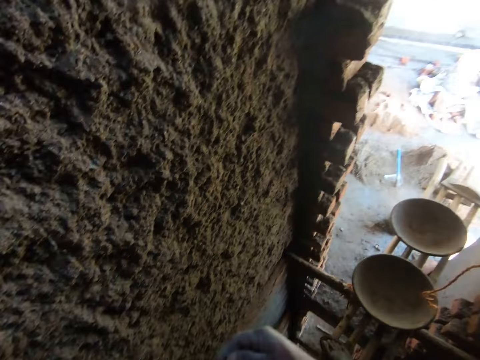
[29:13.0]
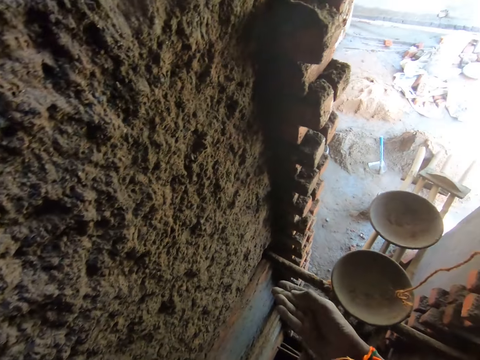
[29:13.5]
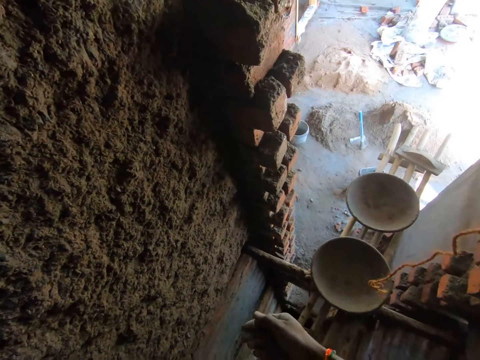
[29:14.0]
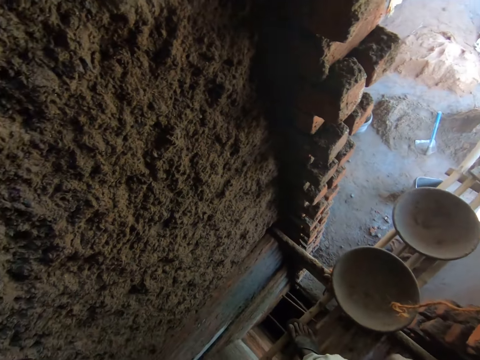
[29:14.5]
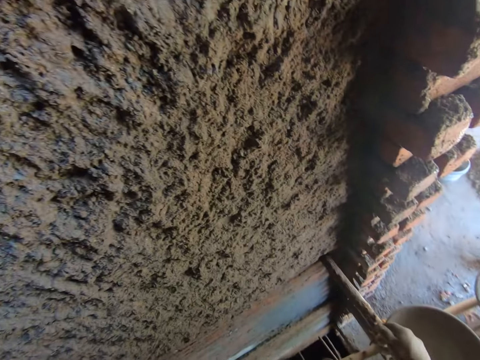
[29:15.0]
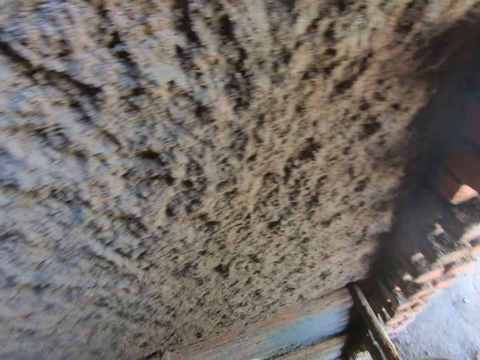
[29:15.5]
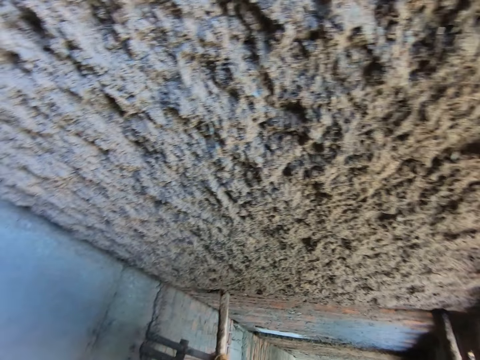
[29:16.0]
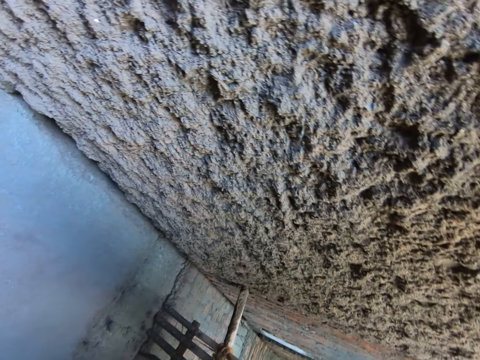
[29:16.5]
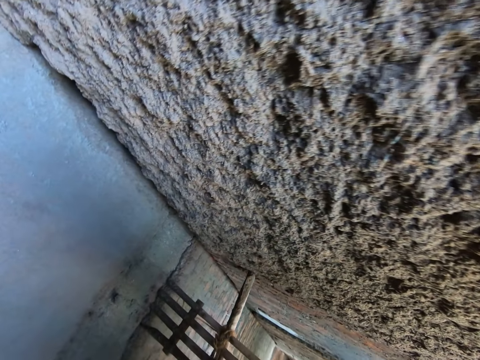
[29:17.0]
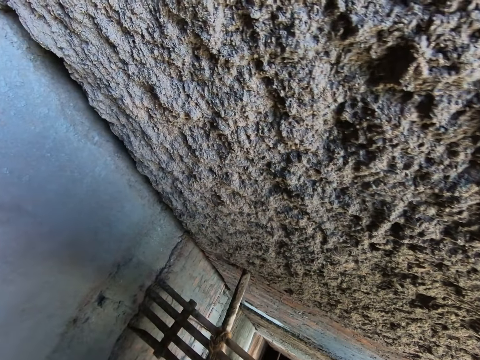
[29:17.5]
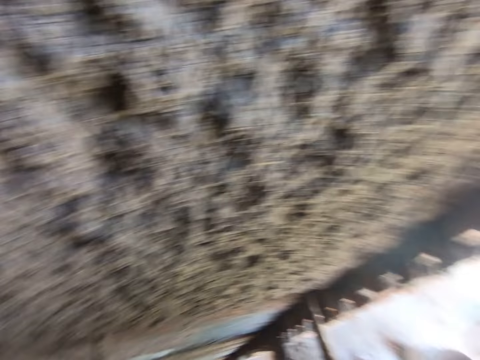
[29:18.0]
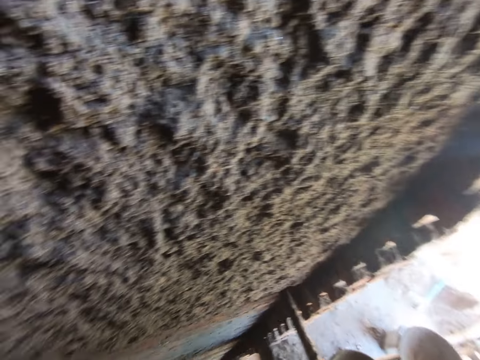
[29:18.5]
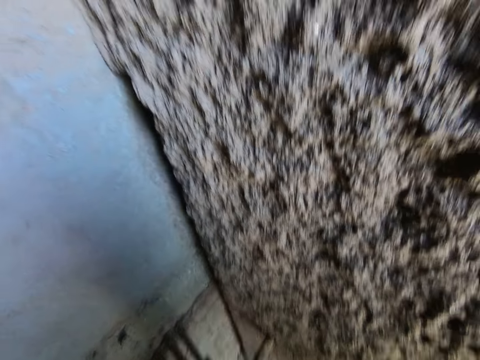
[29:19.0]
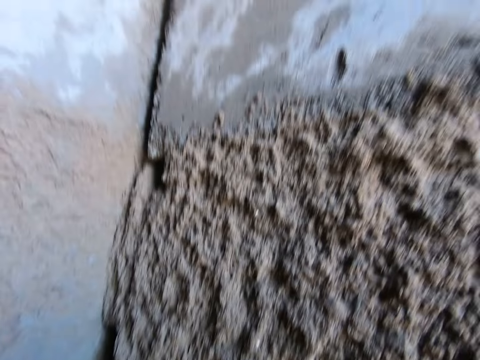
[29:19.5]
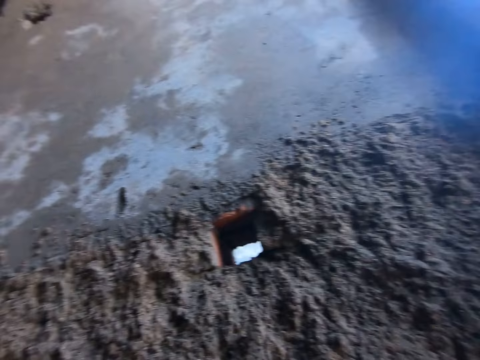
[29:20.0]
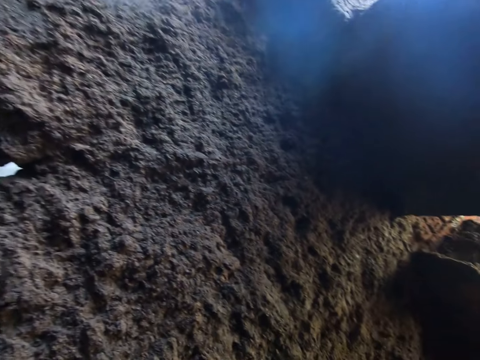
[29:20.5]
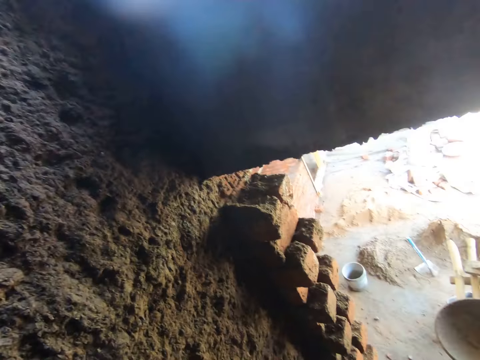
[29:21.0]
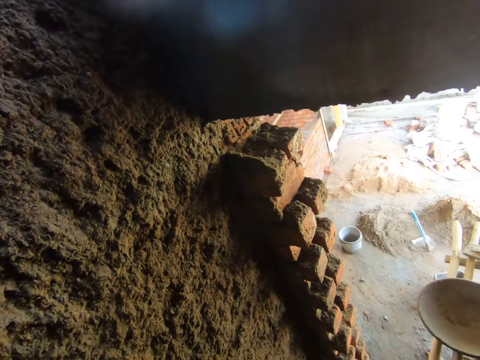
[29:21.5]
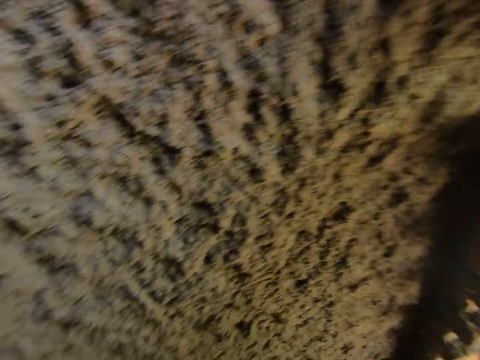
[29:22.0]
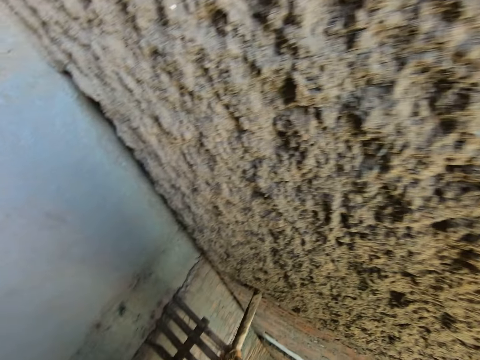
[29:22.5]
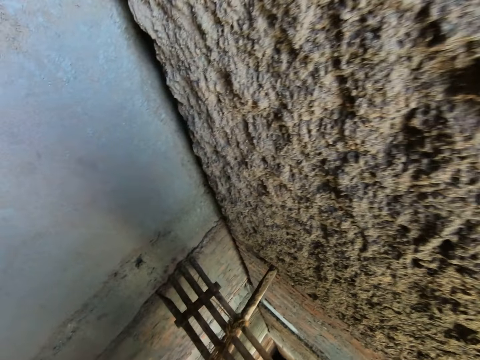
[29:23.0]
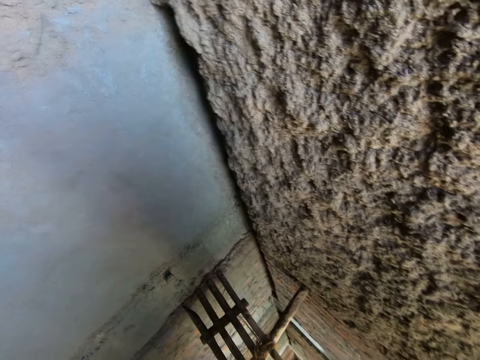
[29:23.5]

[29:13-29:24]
The camera wearer throws the stone in his right hand on the ground. He looks around.

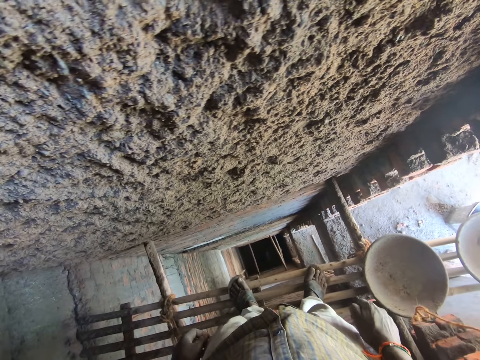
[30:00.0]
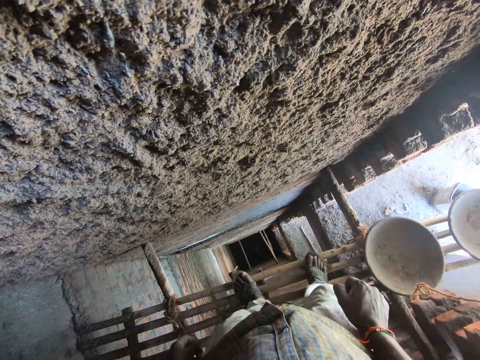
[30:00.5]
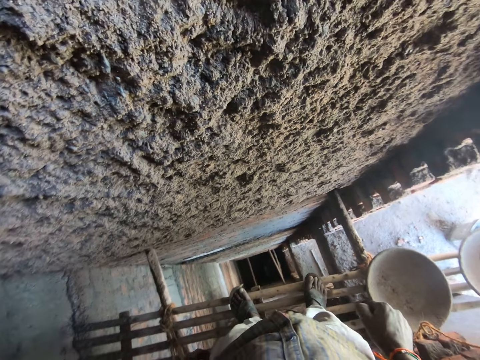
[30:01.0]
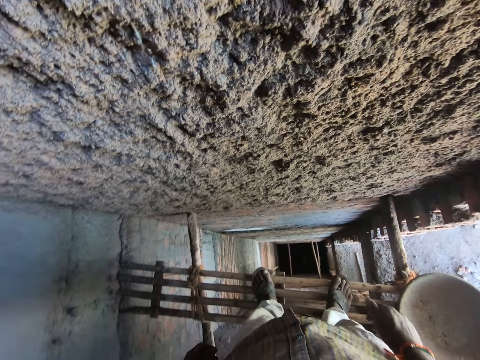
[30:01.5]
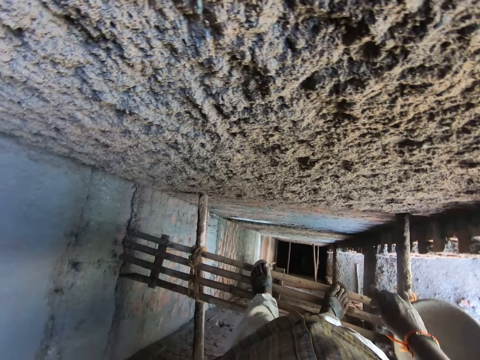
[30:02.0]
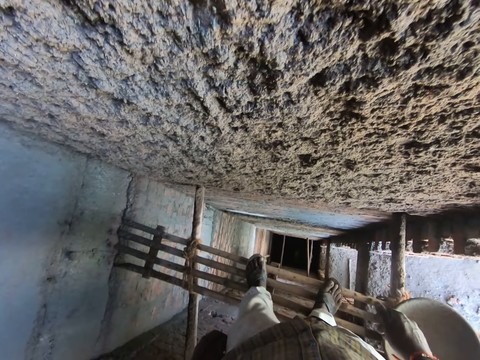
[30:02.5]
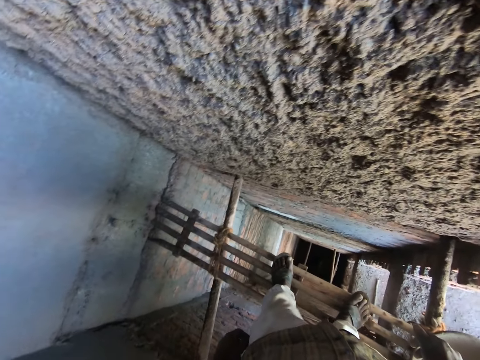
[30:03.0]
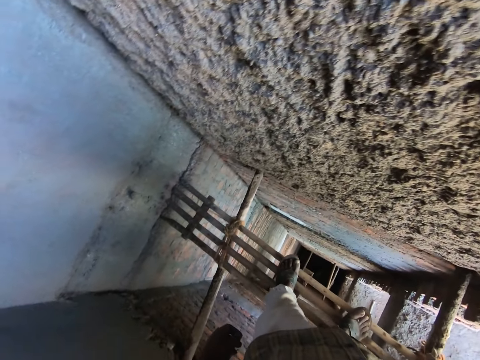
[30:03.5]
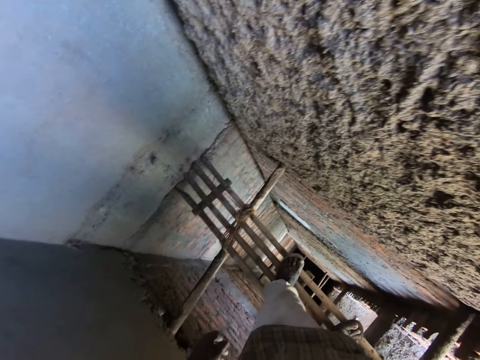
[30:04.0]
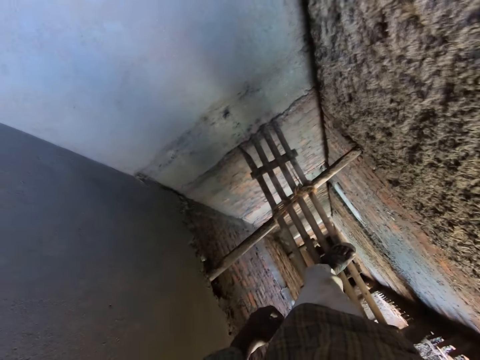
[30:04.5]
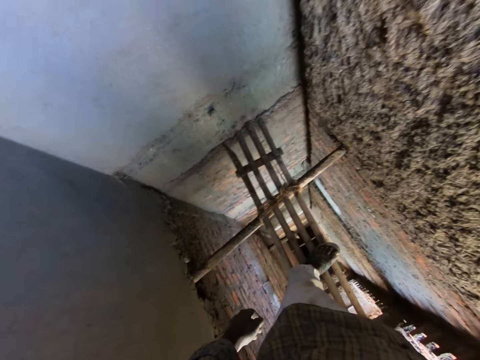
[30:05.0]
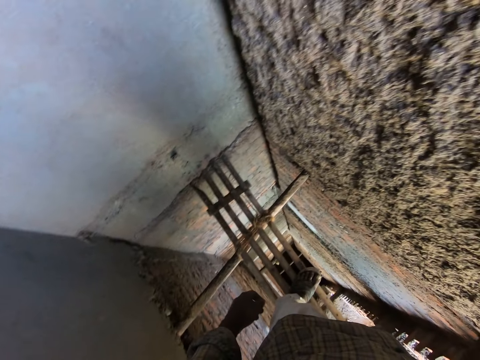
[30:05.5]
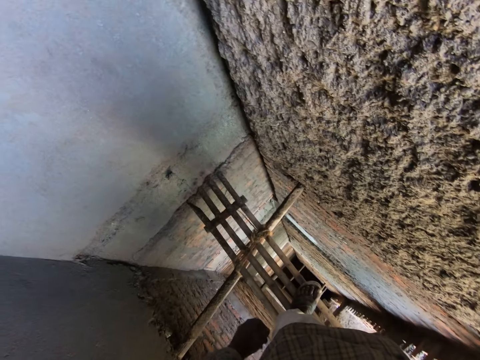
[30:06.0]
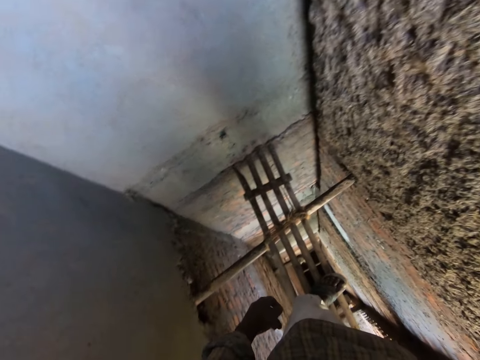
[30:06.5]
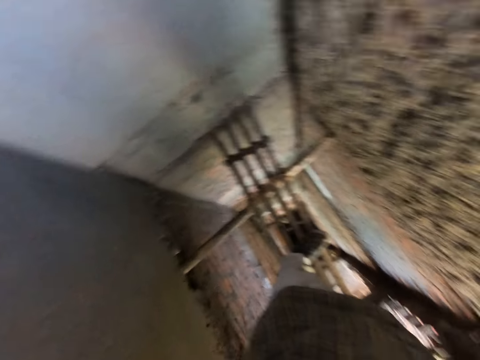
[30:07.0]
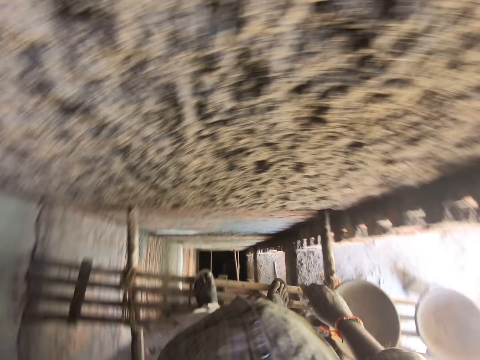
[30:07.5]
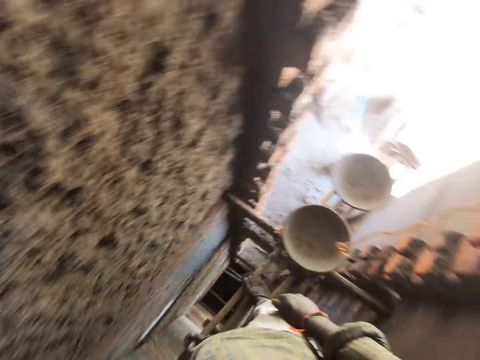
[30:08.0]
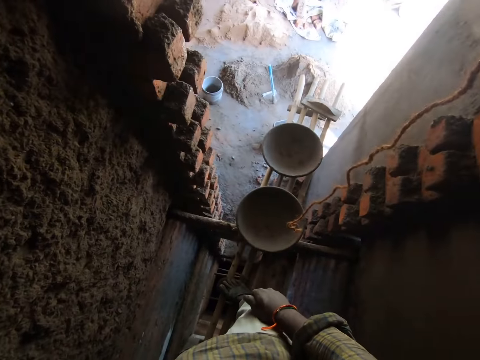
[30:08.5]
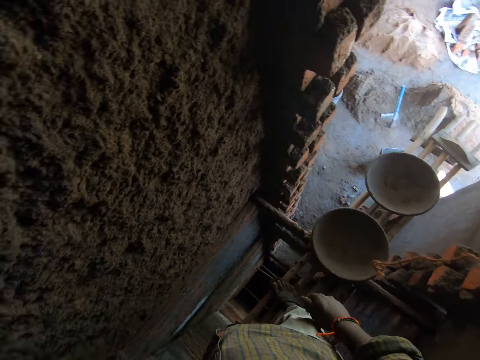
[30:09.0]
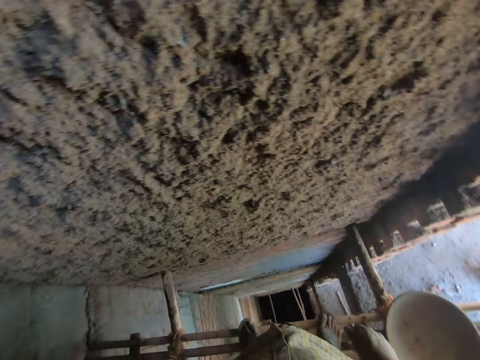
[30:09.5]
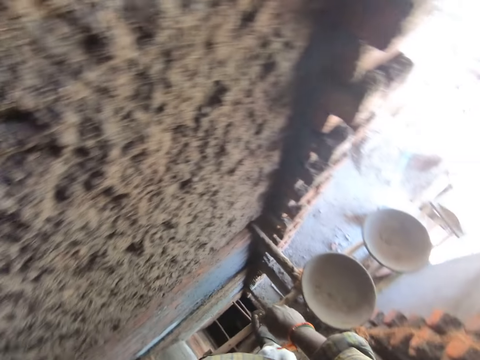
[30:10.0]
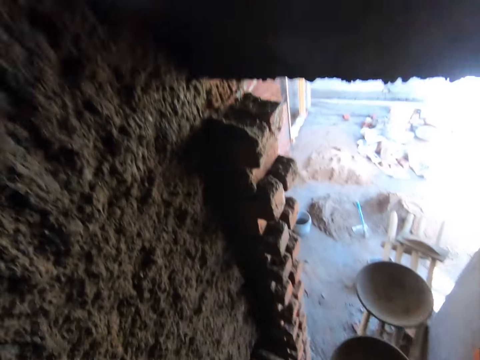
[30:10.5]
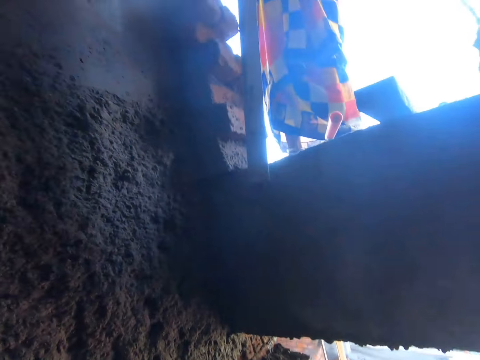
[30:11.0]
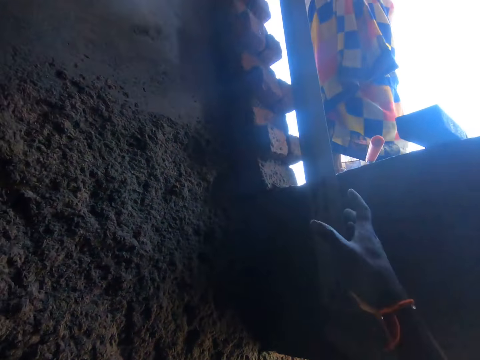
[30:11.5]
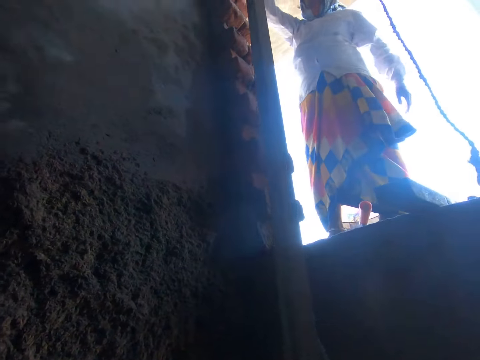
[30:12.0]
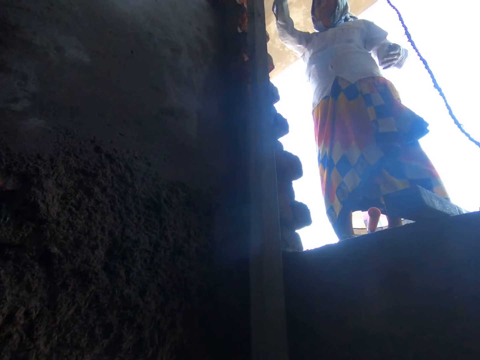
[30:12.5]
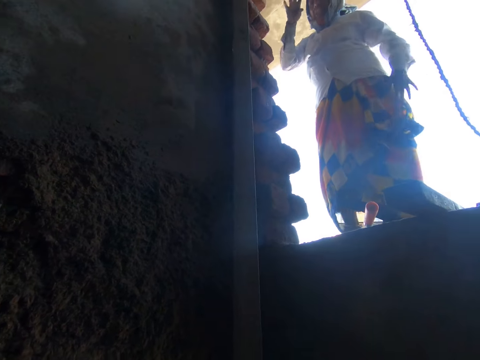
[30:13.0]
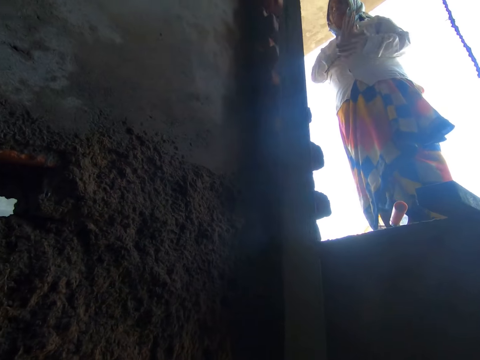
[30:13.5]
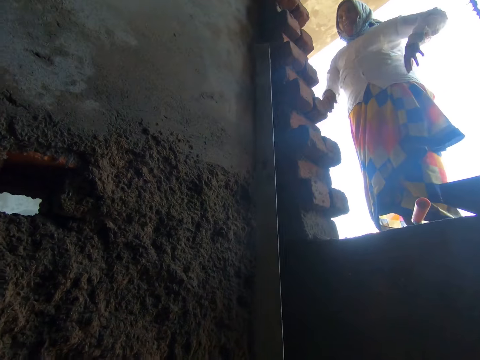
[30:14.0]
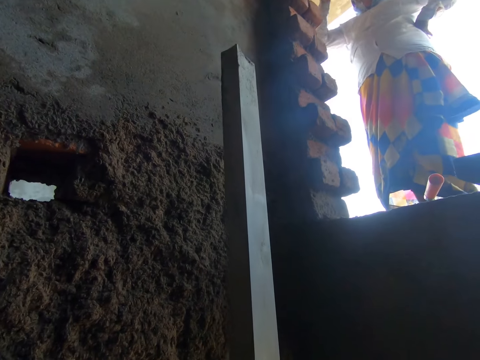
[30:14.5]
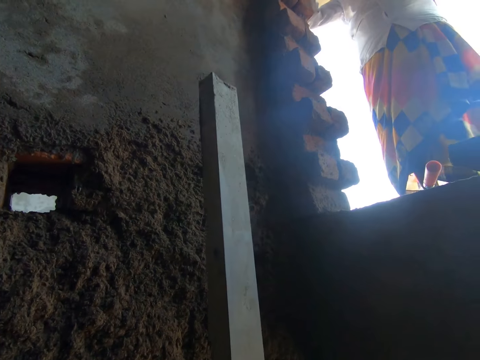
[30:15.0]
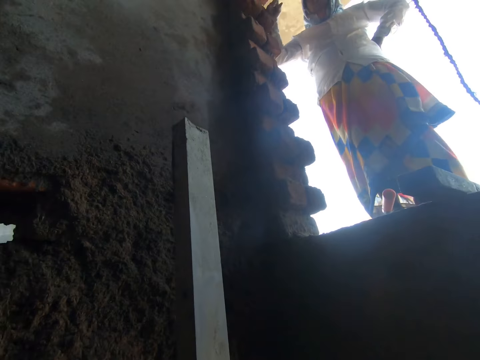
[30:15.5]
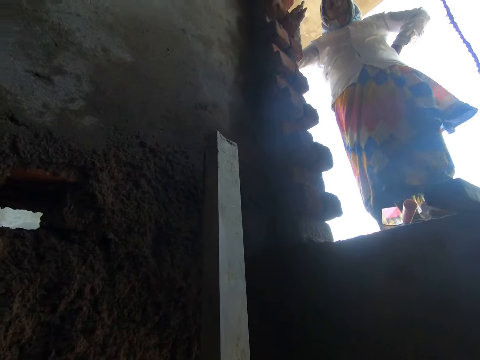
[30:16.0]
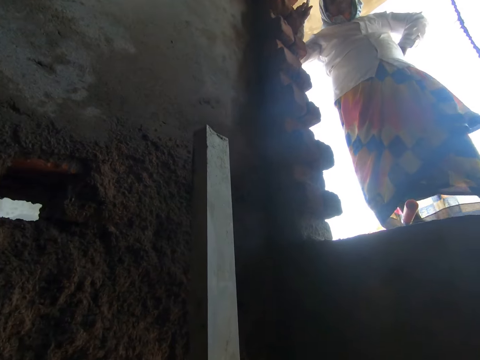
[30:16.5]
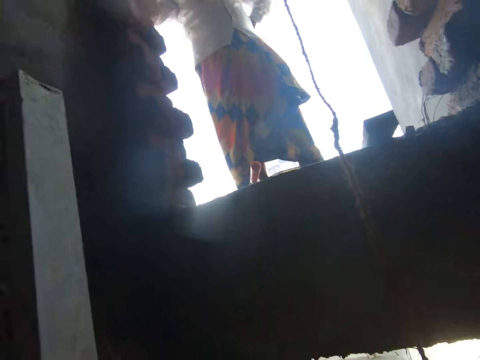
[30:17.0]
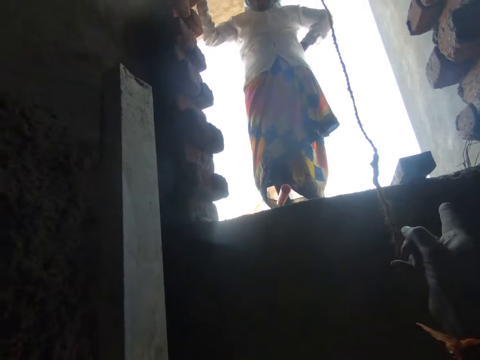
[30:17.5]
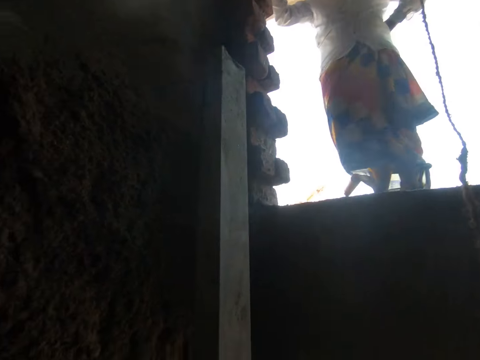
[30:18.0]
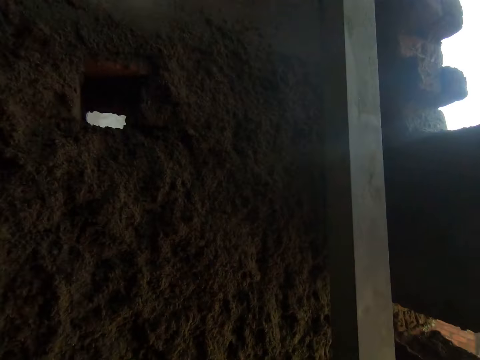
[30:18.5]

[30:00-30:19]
The camera wearer wiggles his left leg on the scaffold. The woman passes a rod to the camera wearer with her right hand. The camera wearer interacts with the woman on top of the wall. He takes the rod or timber from the woman. The woman wipes both hands and places her right hand on the wall of the building. The camera wearer places the rod on the wall with both hands.
